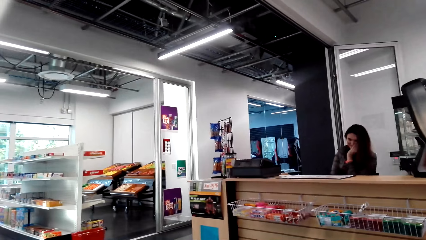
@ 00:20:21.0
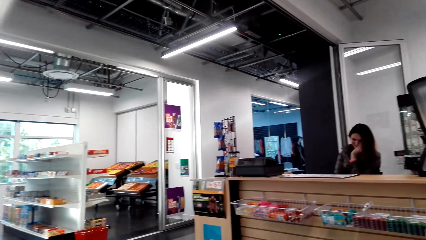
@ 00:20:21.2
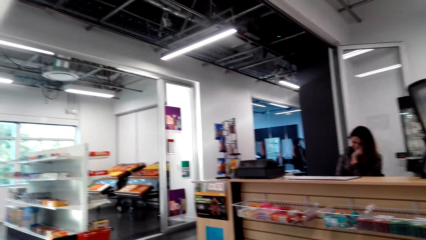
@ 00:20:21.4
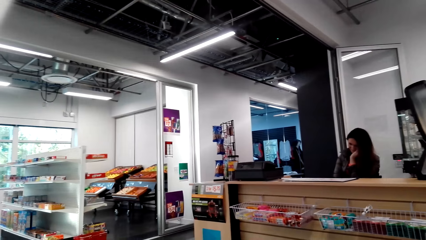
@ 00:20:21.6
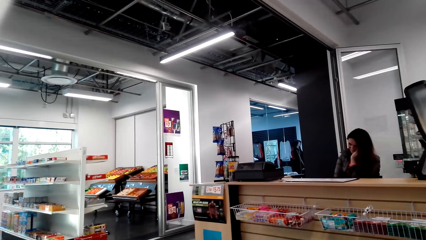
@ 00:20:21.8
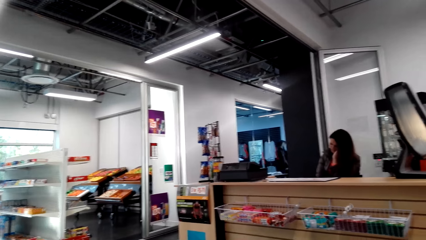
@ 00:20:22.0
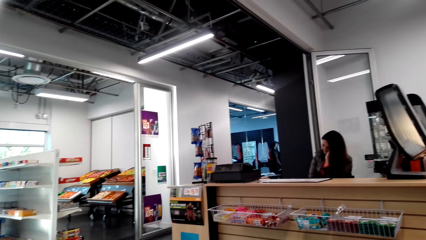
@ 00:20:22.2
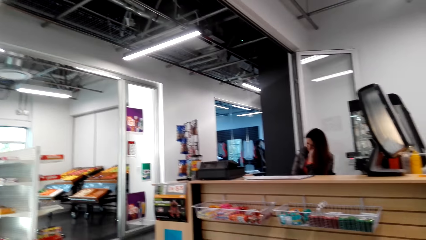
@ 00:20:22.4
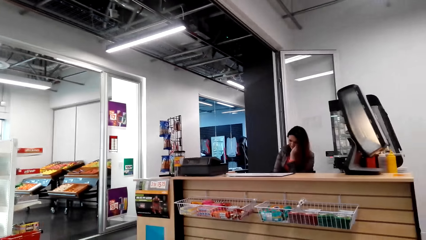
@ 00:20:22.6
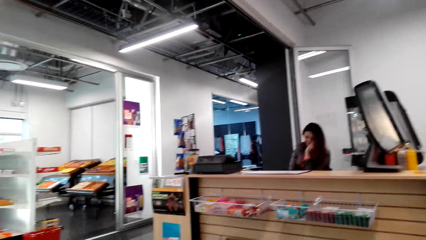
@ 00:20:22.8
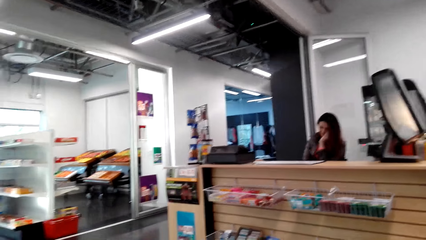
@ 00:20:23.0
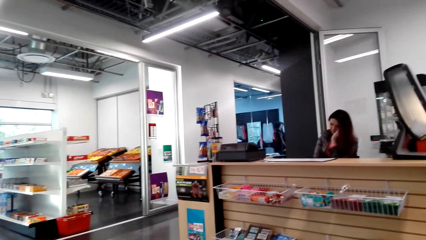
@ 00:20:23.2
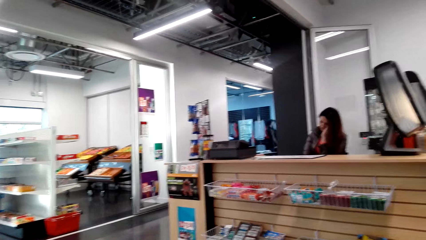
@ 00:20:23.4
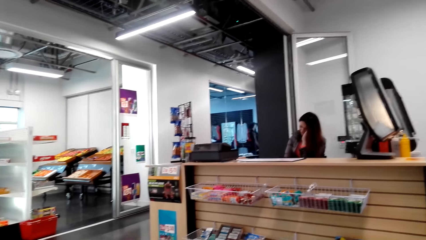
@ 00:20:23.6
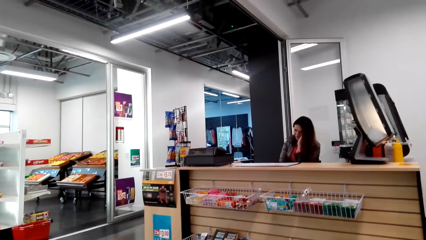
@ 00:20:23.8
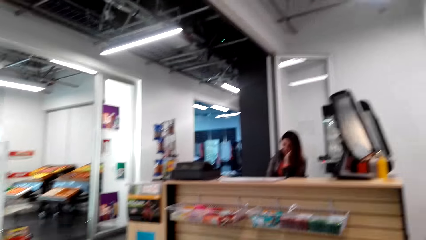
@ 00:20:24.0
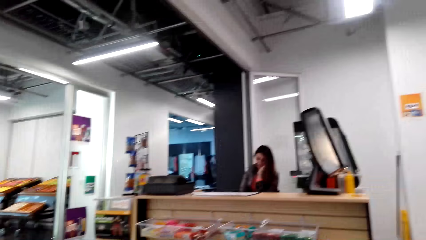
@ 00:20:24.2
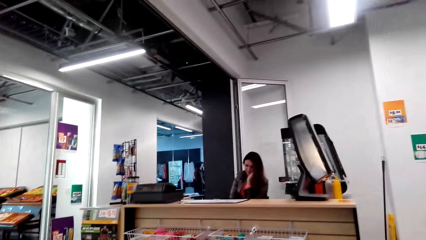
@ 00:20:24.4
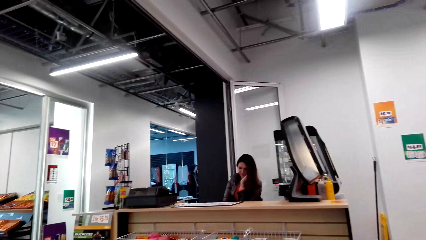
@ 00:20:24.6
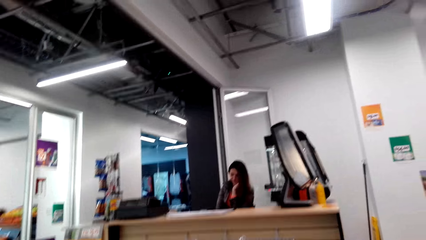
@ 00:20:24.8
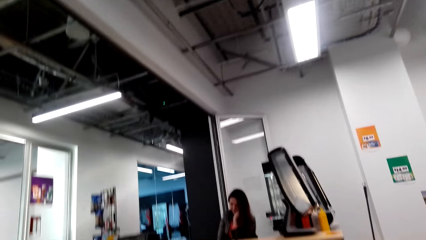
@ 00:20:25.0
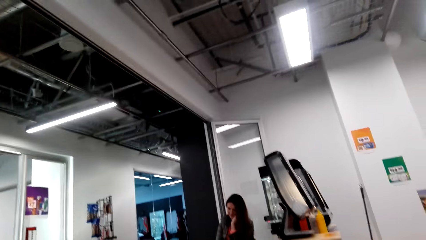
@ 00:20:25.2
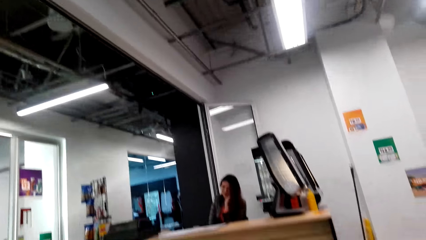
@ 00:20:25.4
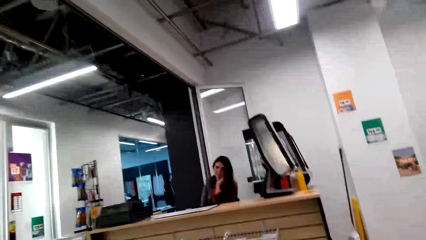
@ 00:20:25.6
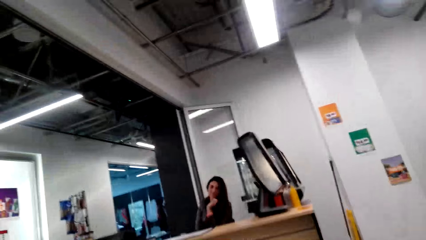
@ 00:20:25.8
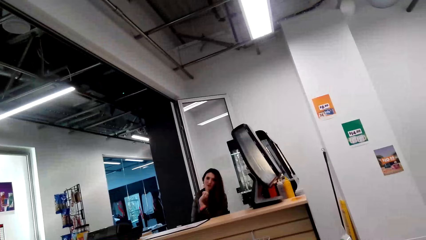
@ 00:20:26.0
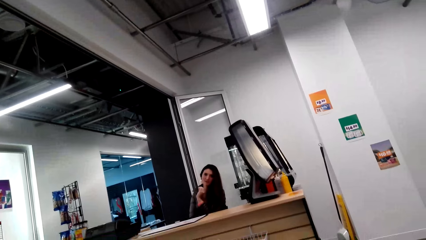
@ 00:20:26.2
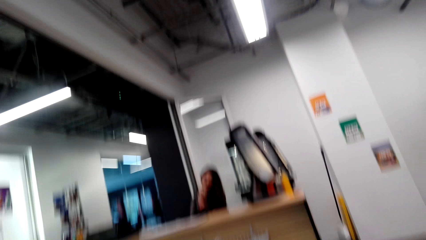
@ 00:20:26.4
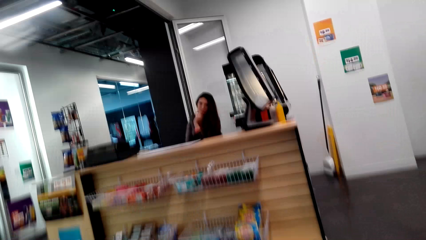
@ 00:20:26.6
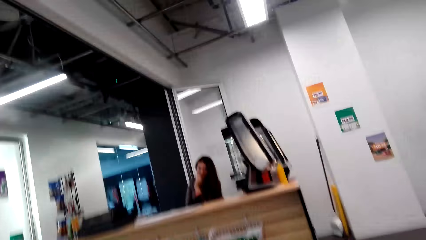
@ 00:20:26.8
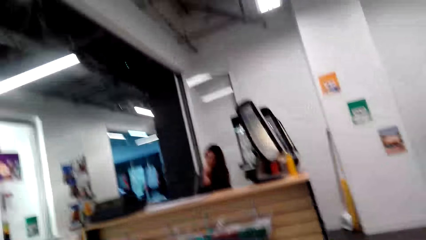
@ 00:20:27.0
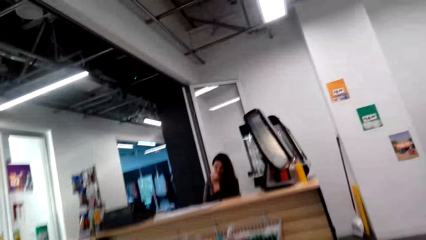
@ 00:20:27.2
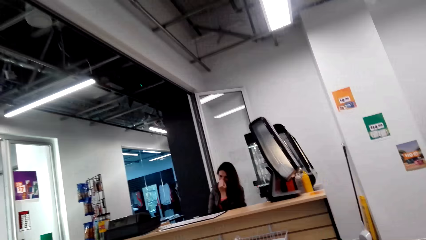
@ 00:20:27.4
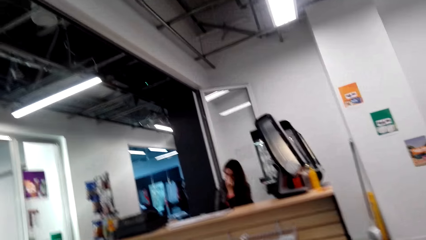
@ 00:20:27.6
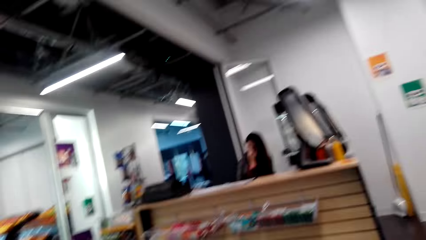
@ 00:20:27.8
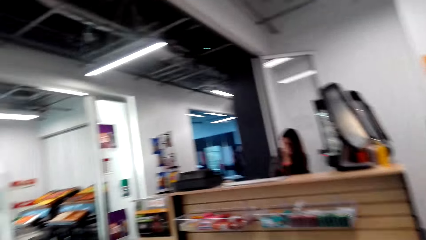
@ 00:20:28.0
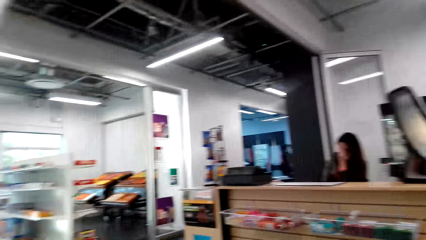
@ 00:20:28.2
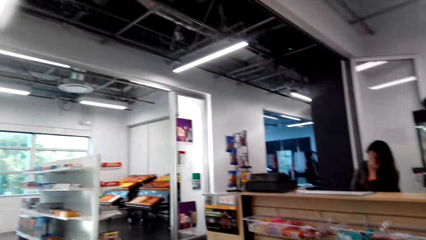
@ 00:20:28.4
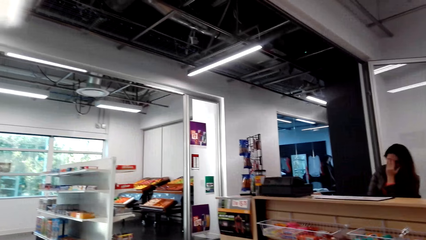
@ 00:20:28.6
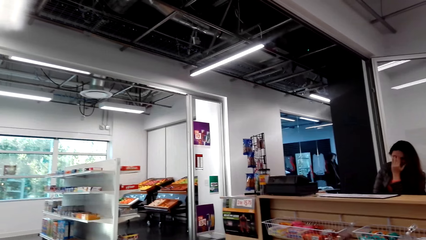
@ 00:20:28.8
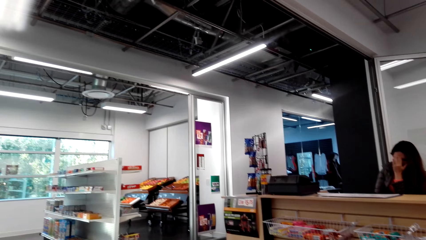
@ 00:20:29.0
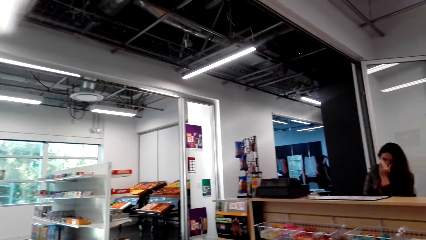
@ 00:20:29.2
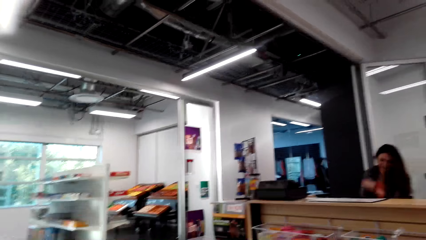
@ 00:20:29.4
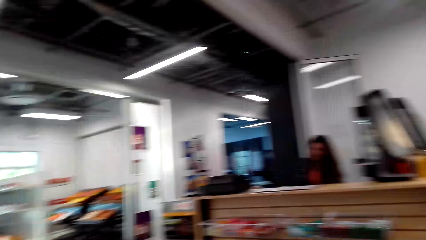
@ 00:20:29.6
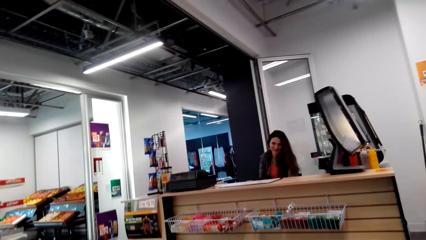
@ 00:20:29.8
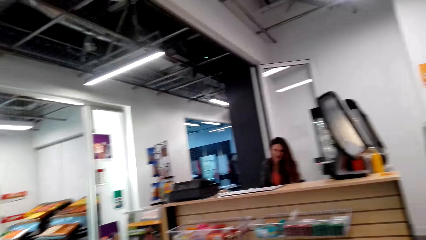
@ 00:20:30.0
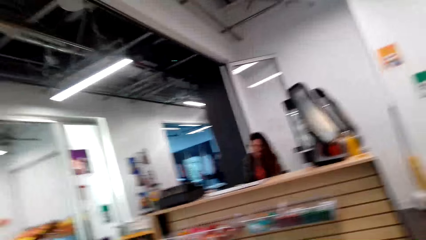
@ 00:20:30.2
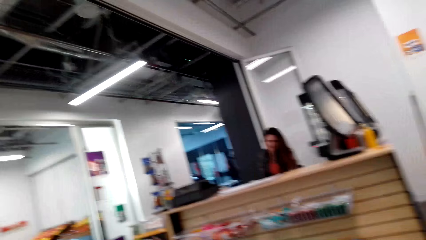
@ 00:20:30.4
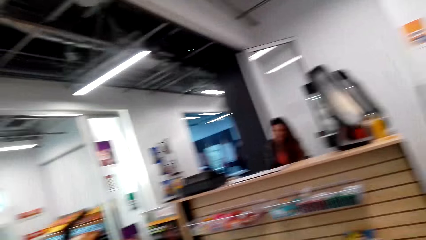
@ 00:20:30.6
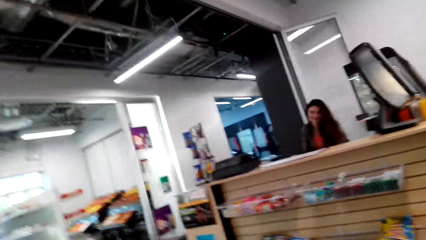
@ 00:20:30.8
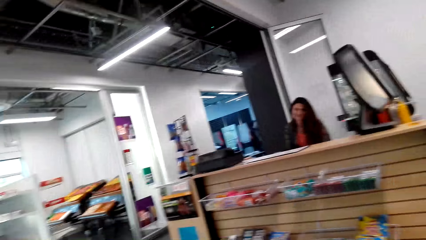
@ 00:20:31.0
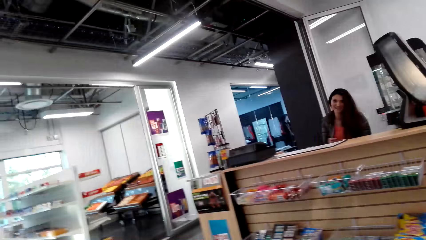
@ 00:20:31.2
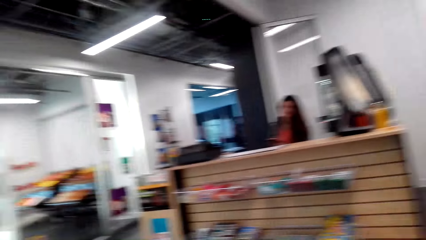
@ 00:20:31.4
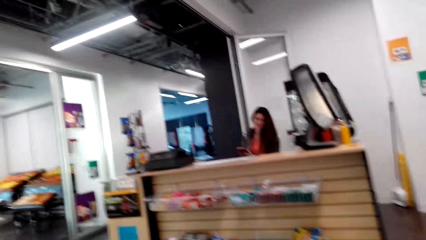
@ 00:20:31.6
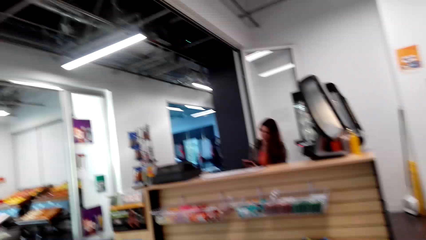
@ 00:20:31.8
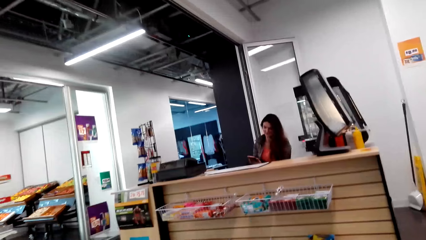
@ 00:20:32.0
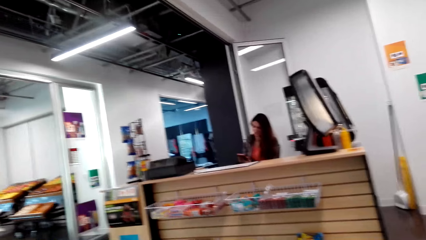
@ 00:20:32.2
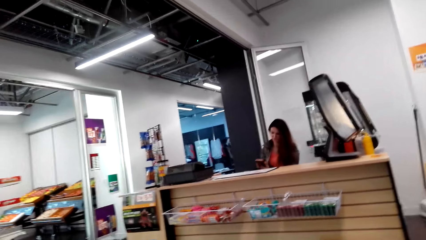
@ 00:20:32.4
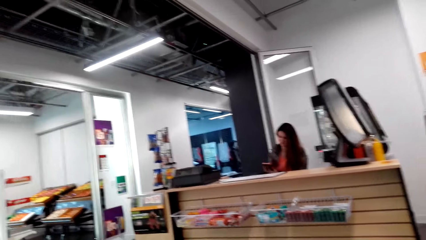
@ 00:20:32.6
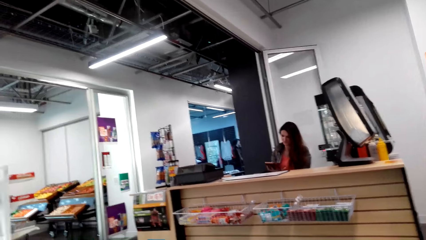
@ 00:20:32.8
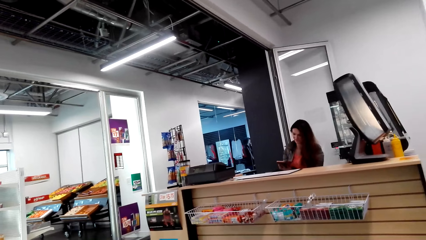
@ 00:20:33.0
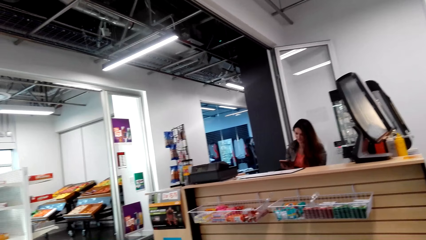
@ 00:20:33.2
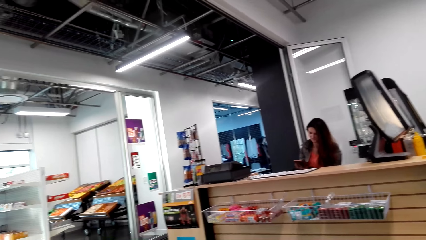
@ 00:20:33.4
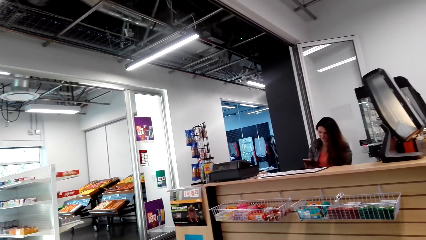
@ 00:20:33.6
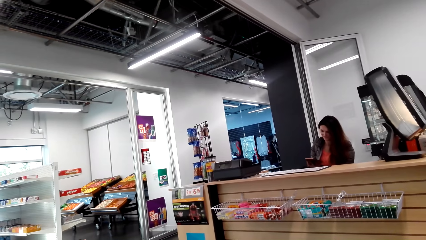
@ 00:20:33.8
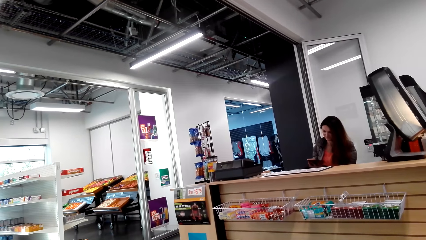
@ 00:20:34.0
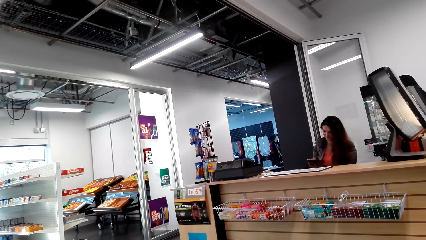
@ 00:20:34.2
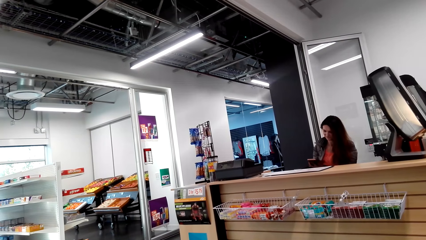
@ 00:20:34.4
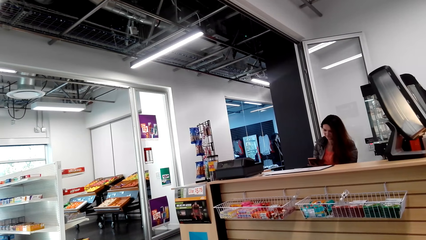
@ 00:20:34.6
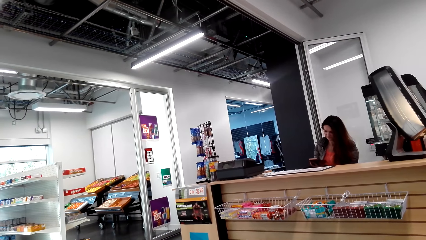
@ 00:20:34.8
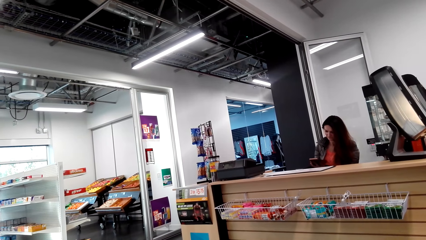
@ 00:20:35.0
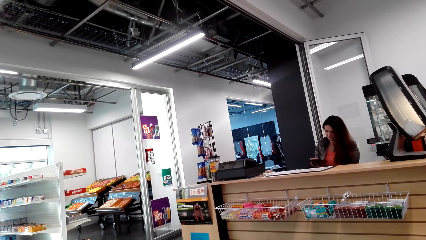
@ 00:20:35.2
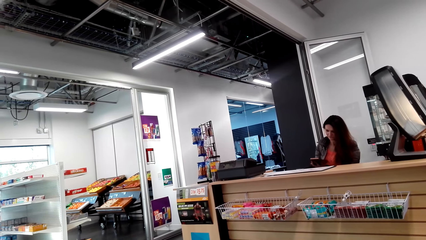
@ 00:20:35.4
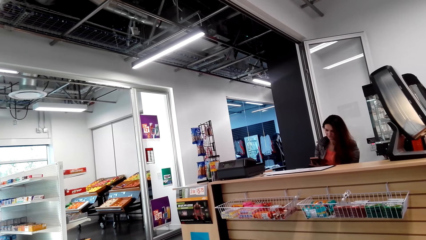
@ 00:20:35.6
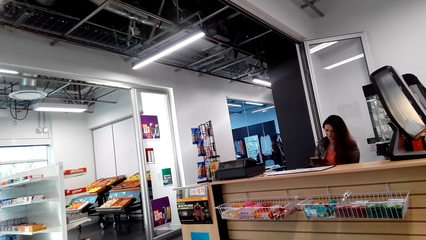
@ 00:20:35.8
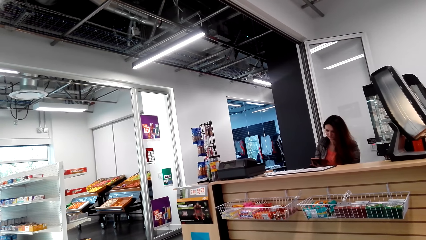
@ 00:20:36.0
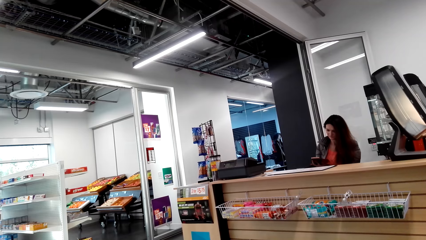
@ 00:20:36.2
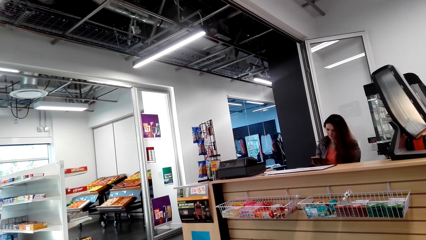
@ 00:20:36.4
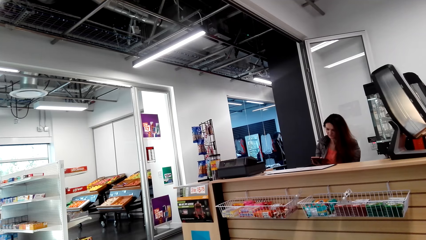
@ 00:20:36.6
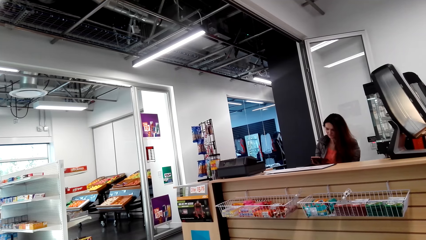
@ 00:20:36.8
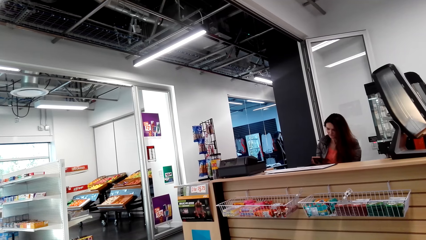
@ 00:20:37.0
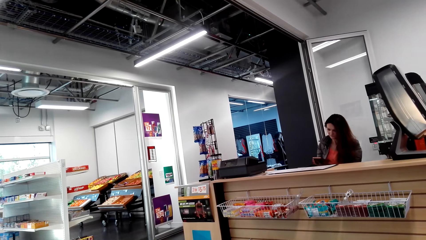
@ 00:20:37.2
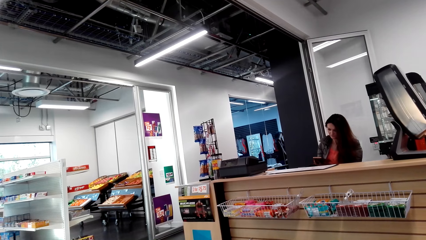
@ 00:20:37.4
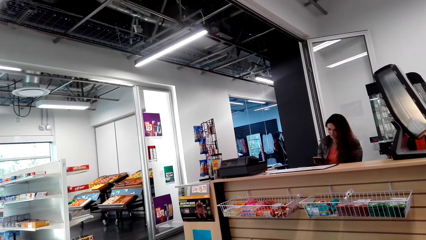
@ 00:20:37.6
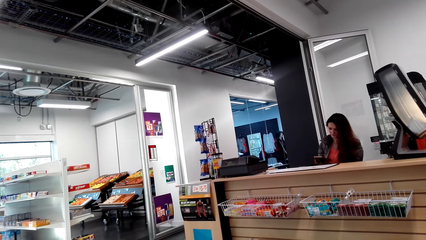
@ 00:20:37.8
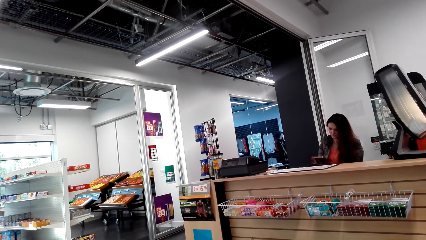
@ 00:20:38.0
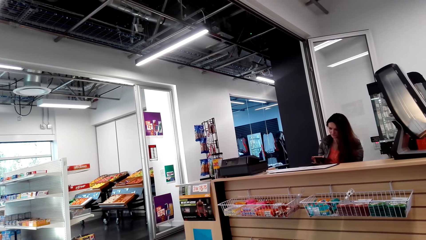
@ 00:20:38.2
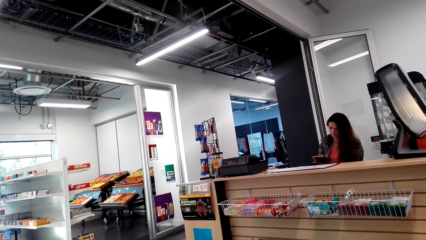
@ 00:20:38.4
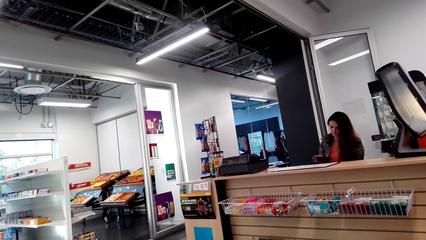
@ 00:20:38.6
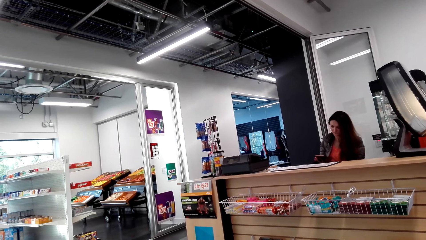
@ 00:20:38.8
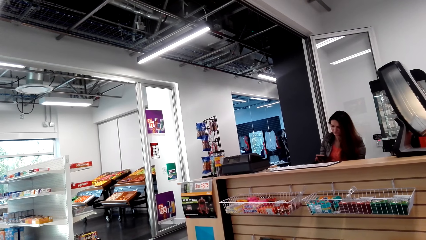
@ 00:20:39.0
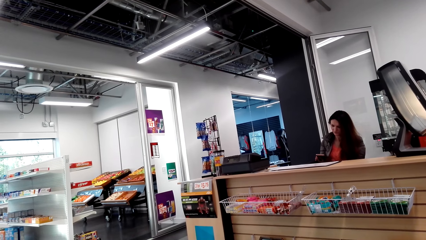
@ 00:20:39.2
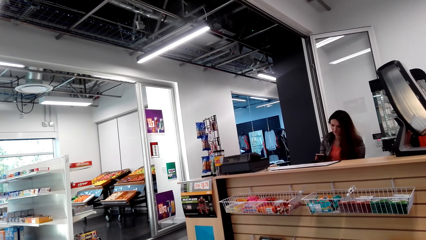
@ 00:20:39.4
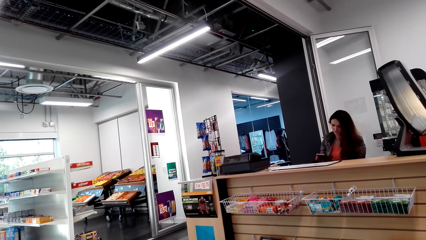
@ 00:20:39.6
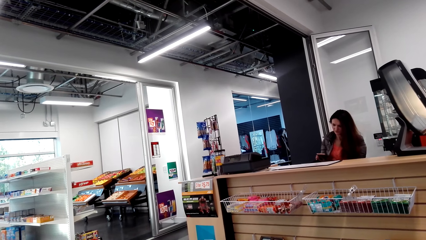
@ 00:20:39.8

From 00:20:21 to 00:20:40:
A woman talks to the camera wearer. The camera wearer talks to the woman. They shake the camera. The woman talks to the camera wearer. The woman looks at the phone.
